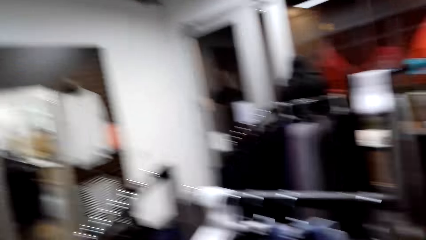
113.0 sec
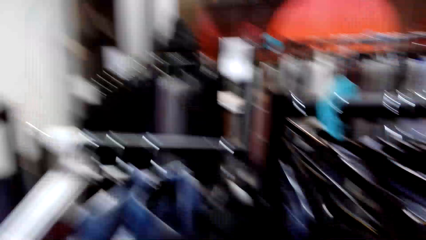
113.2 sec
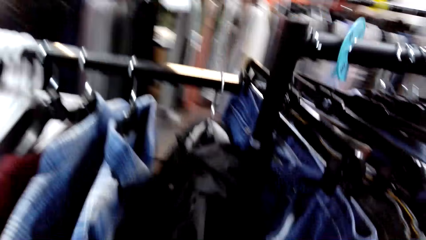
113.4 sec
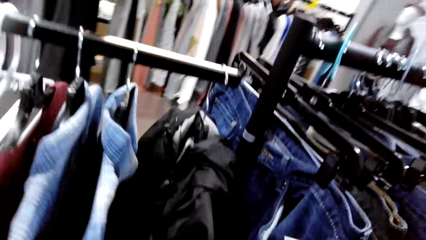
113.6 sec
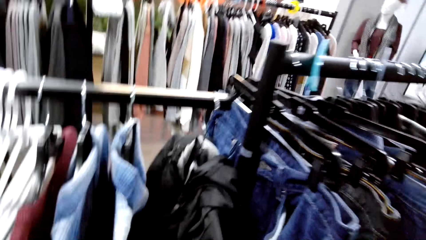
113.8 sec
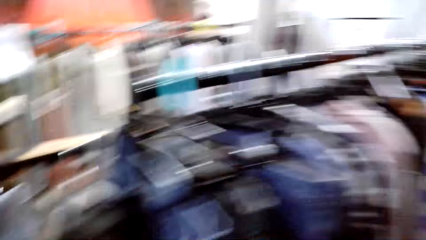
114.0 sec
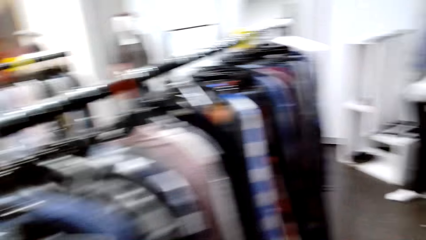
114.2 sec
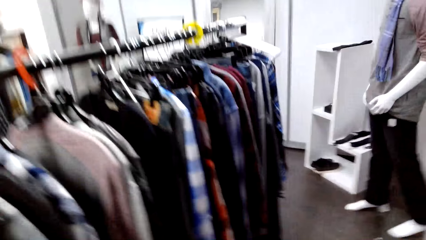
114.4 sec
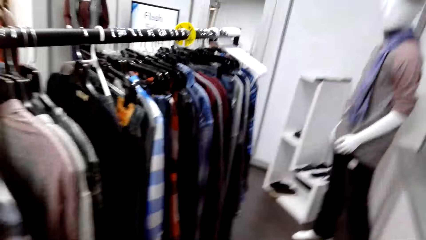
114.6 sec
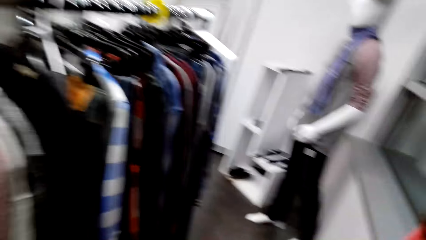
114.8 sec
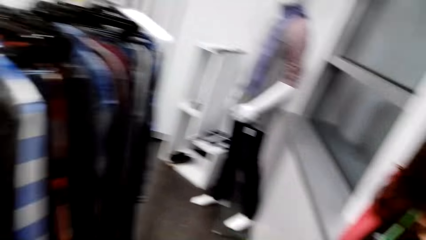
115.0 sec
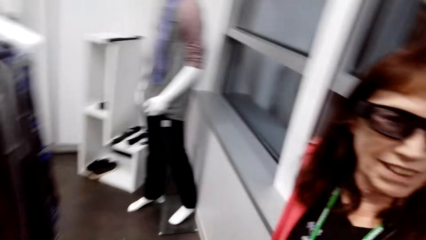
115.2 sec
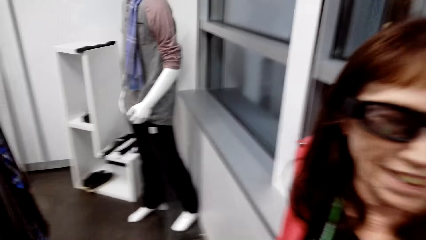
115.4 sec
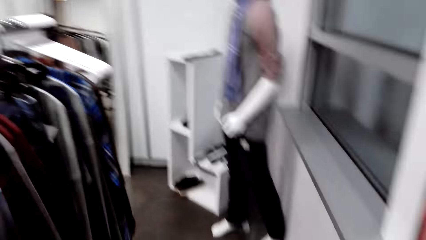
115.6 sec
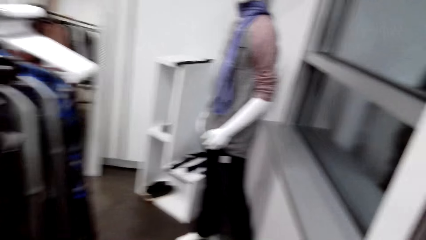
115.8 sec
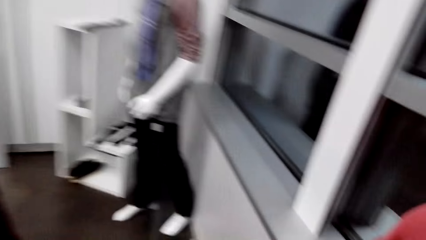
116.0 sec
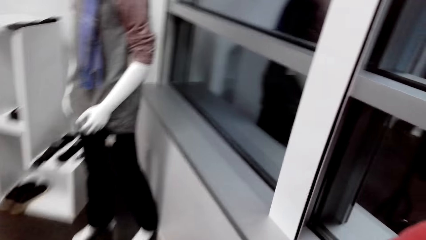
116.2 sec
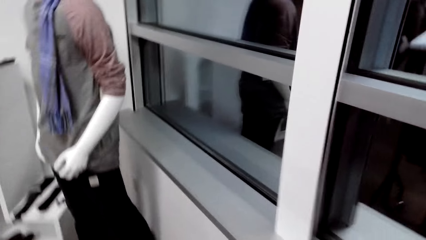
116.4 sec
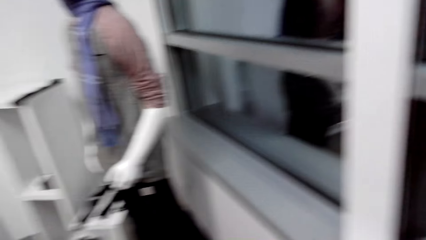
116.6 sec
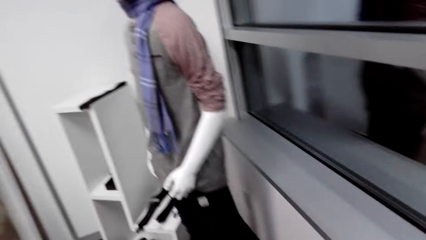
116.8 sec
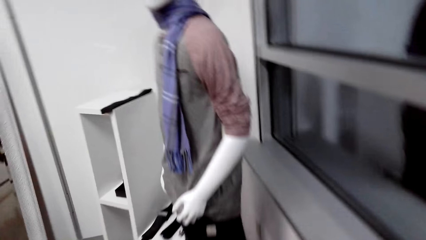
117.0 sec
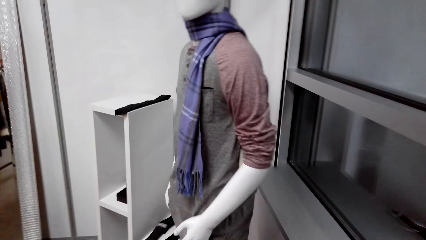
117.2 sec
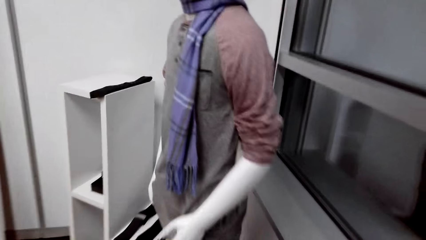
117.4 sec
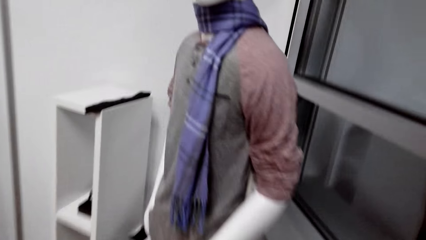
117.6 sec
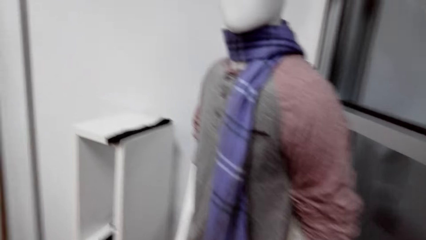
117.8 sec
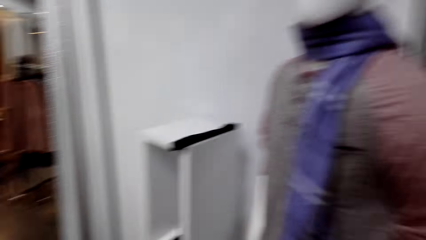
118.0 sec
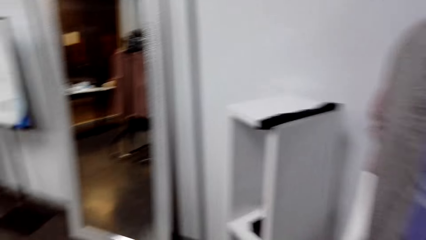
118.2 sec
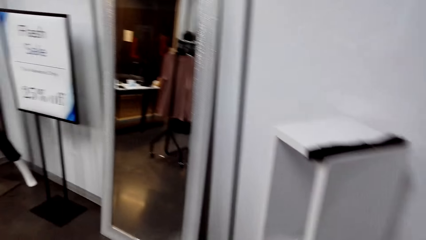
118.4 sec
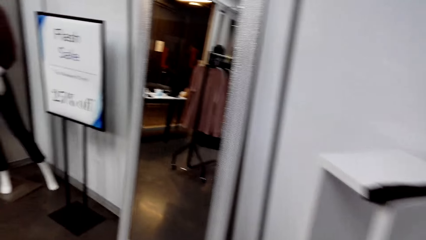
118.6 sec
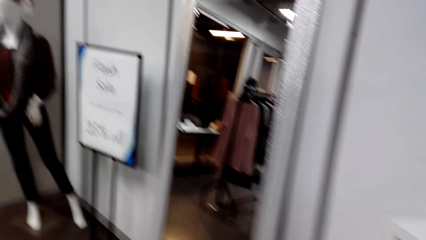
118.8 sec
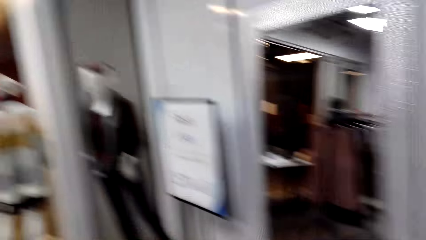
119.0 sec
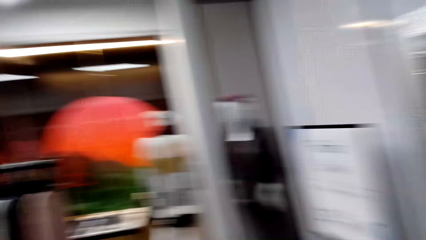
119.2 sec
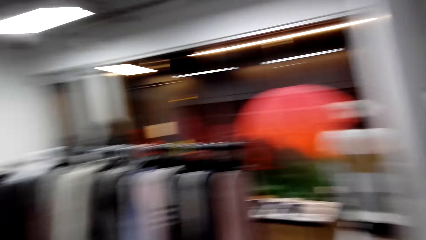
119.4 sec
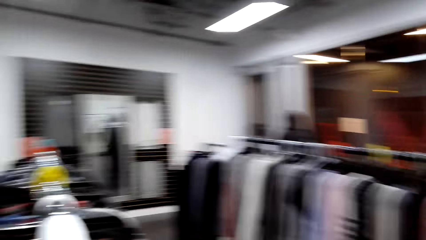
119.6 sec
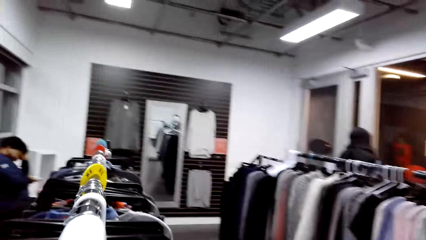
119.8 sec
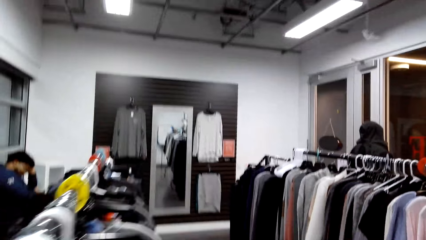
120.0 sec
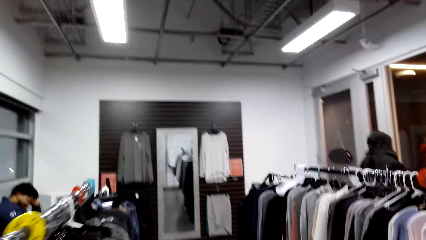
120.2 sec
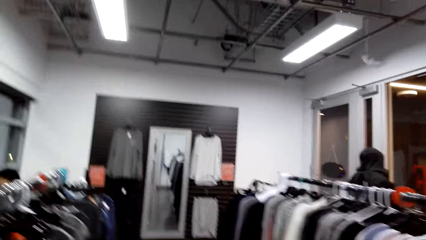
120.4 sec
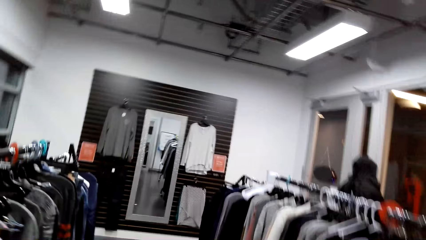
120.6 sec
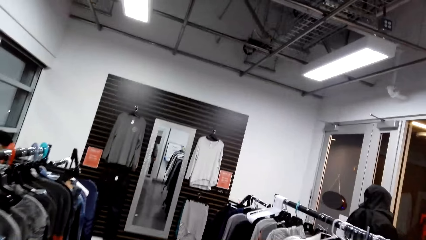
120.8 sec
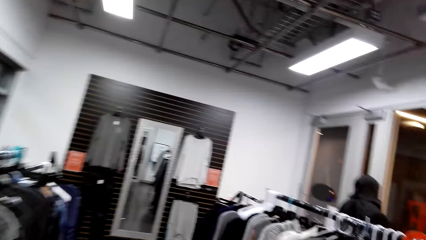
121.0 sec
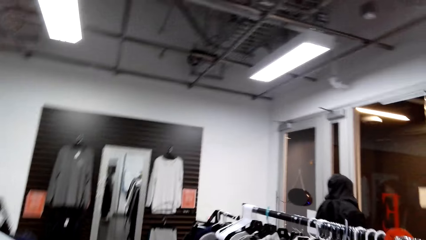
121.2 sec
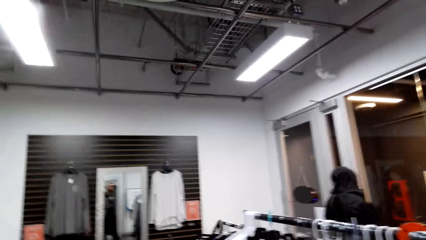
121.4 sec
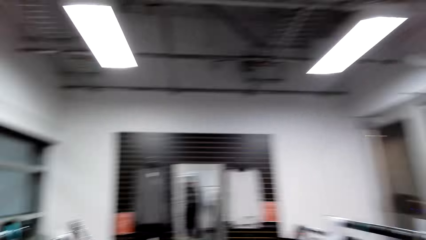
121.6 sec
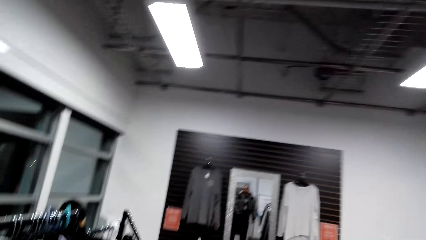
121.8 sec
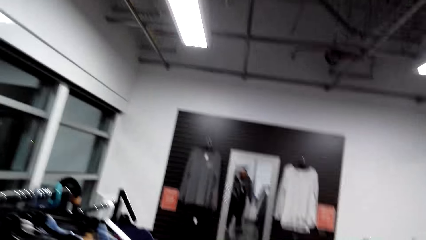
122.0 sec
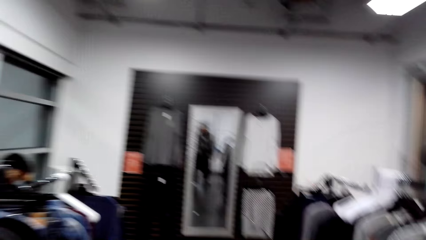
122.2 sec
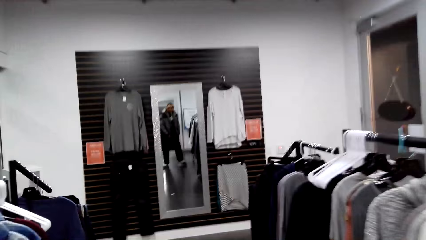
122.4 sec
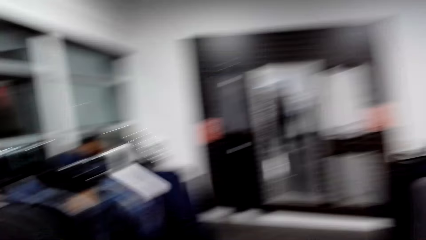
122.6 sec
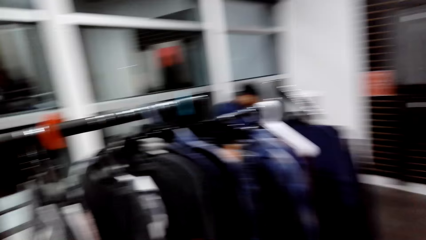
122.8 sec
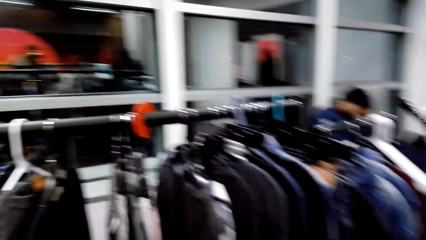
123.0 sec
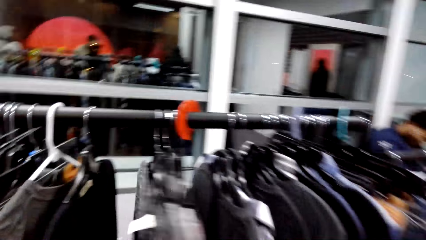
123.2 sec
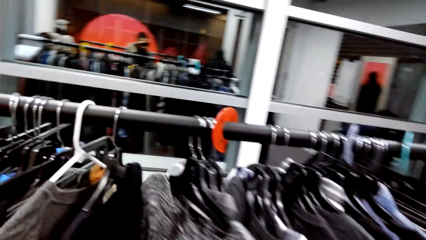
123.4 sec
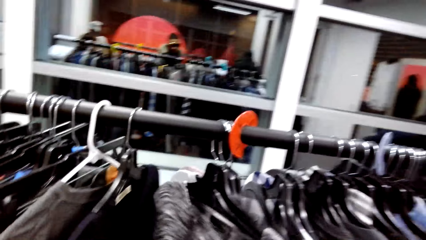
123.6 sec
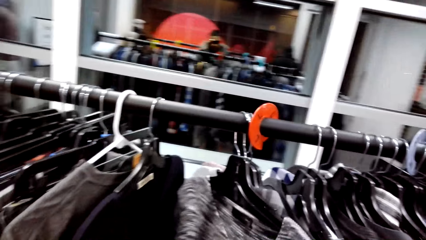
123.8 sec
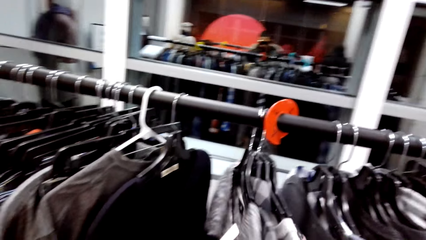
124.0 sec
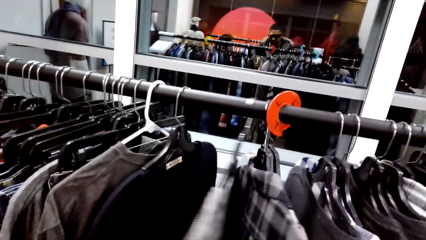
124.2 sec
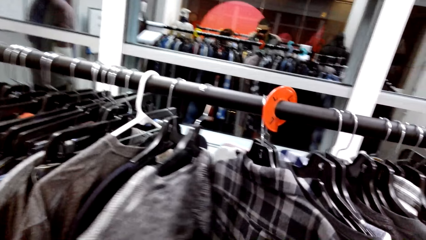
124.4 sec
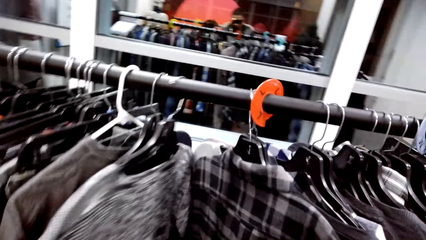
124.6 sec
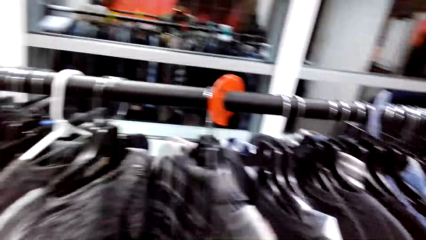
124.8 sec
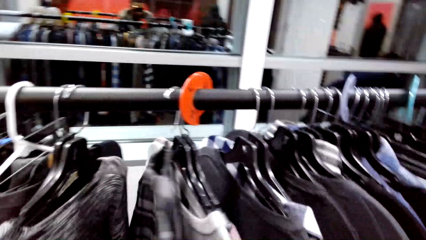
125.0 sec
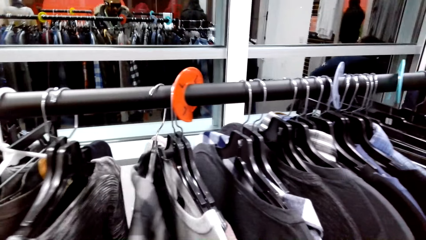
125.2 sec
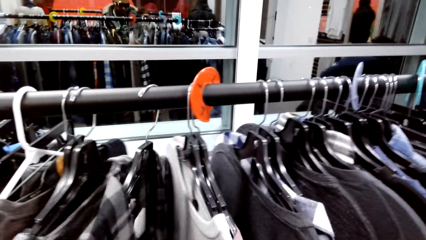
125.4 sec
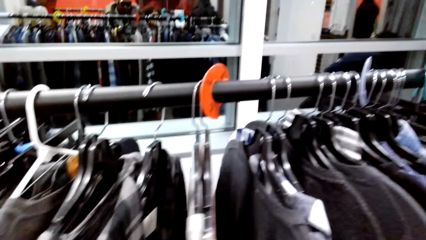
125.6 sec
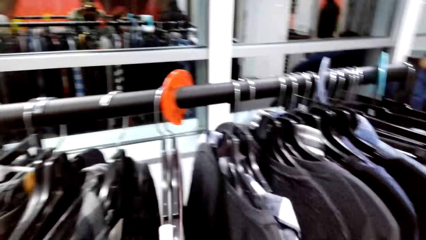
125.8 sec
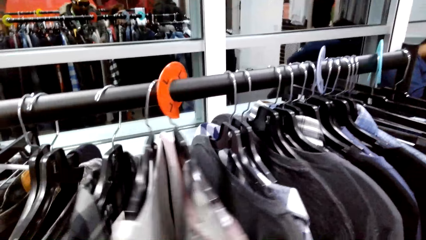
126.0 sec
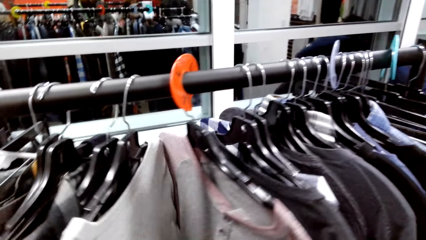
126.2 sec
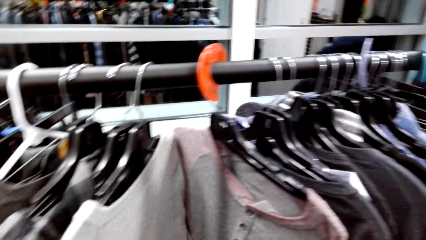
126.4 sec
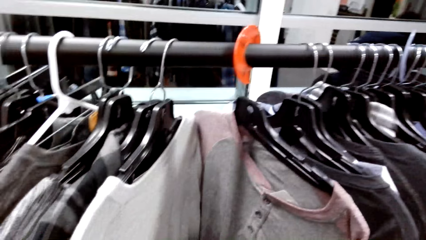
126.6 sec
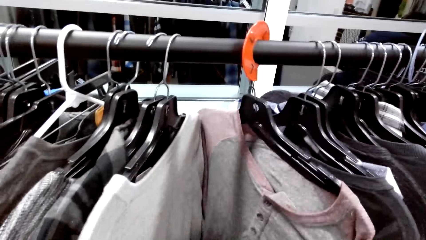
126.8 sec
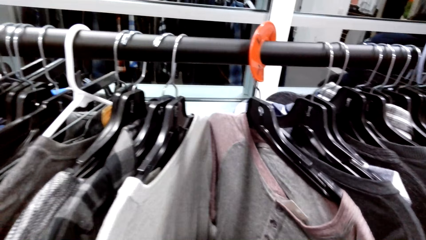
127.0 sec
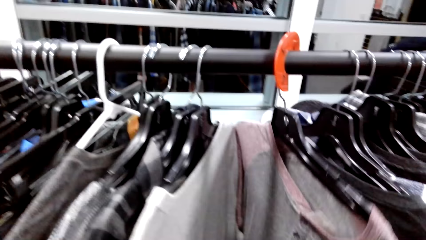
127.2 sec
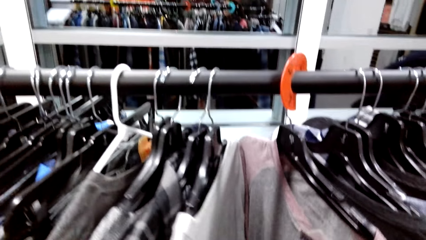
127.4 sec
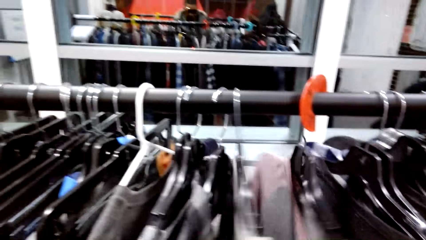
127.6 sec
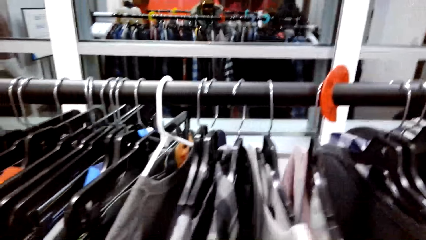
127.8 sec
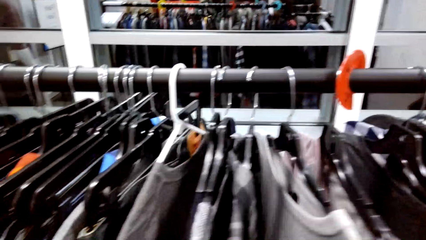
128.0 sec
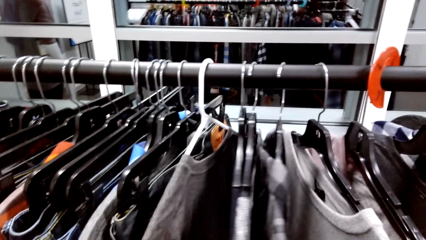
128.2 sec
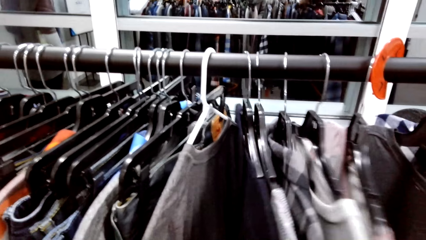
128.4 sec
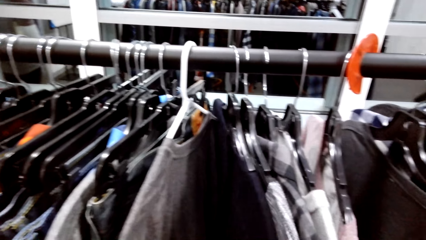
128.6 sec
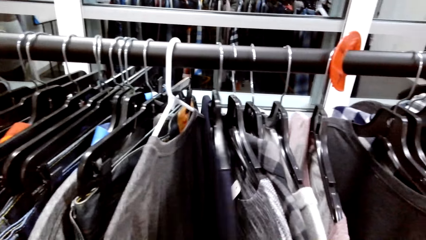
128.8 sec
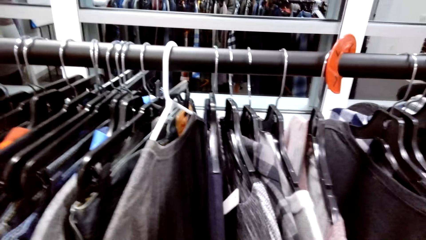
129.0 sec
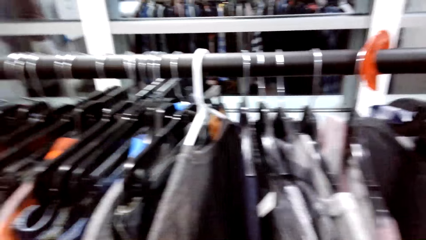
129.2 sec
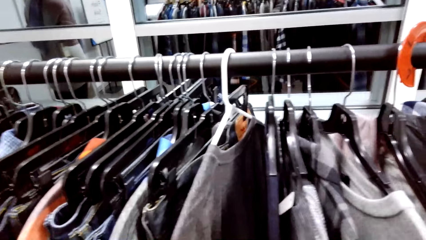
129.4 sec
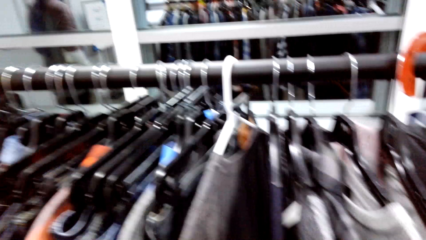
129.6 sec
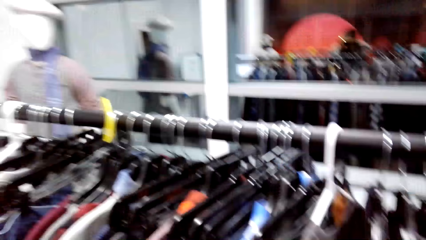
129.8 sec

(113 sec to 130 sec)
The camera wearer dialogues with a person. They walk around the clothing store. They look around the clothing store. They move the clothes.
